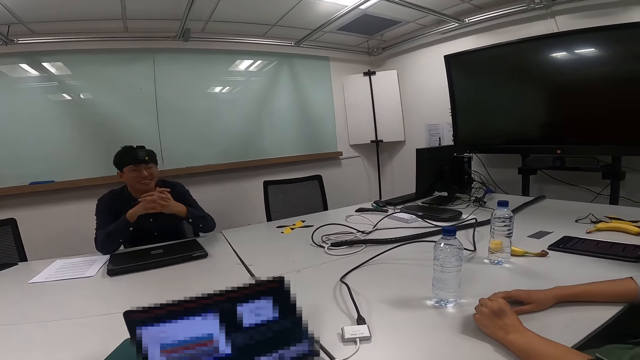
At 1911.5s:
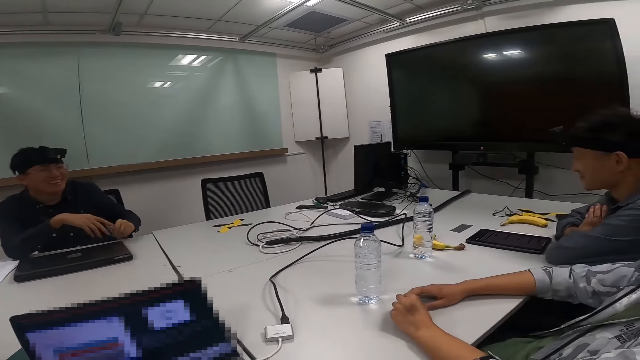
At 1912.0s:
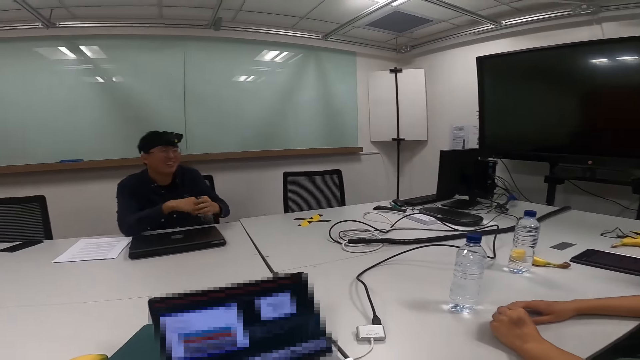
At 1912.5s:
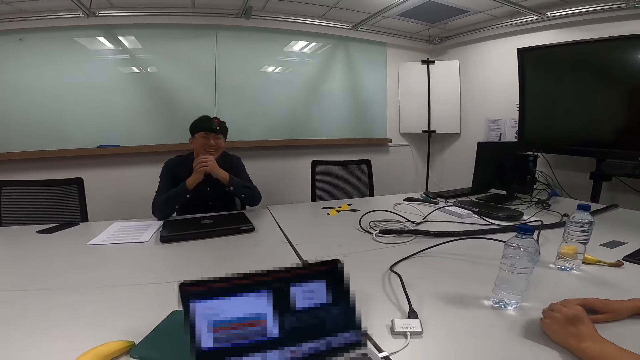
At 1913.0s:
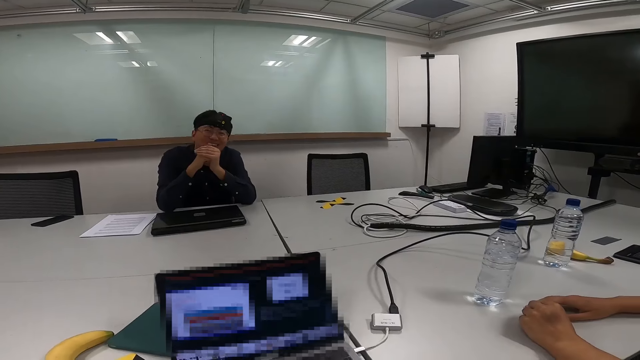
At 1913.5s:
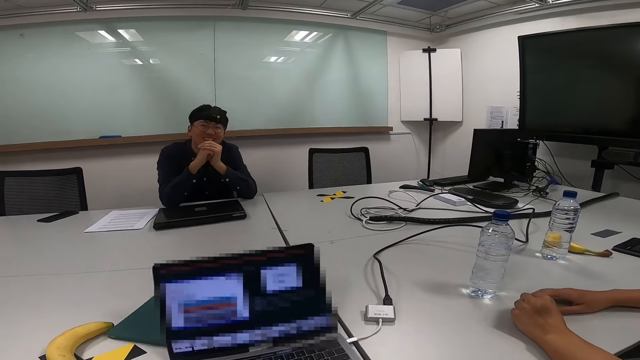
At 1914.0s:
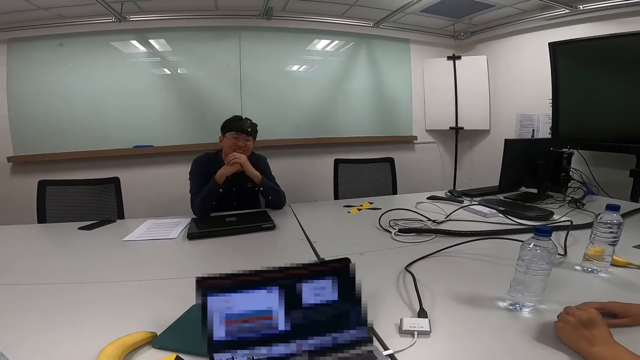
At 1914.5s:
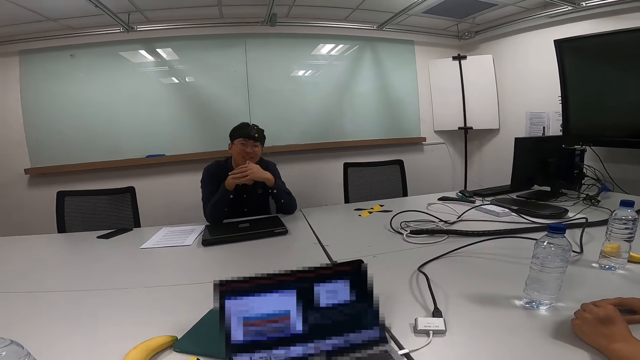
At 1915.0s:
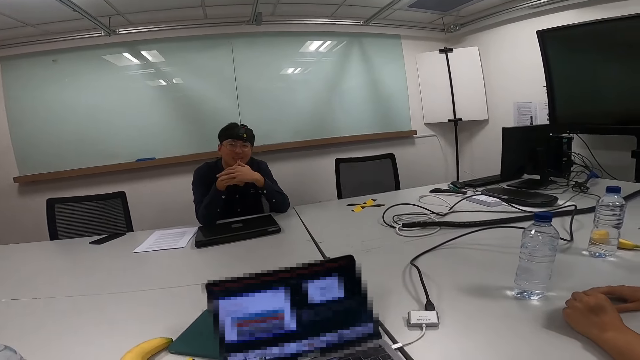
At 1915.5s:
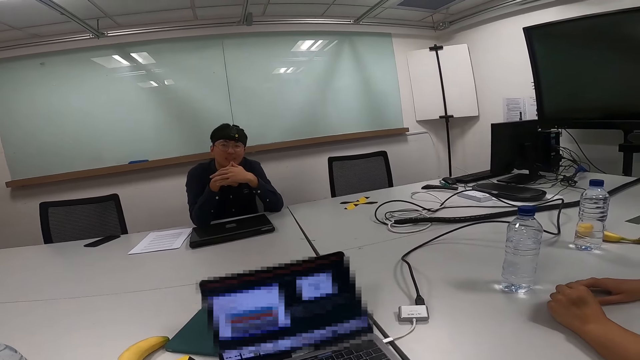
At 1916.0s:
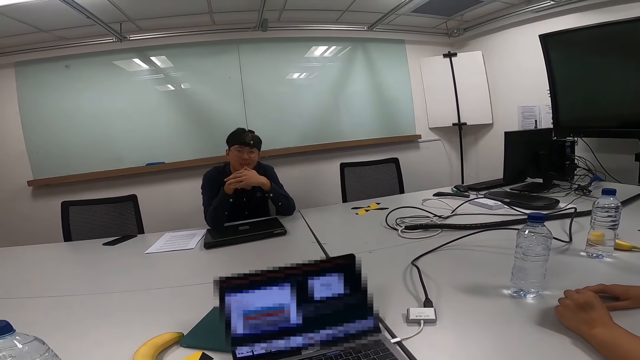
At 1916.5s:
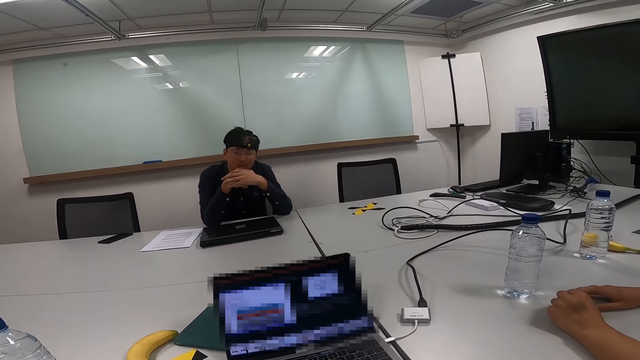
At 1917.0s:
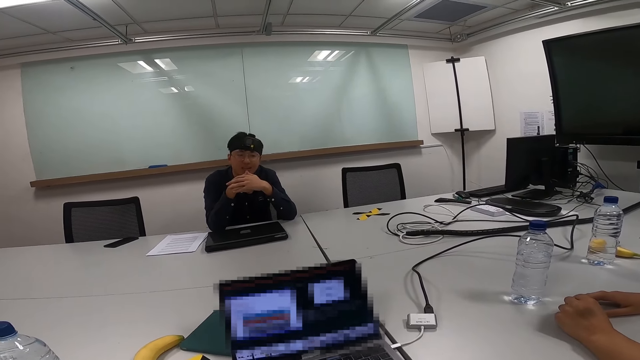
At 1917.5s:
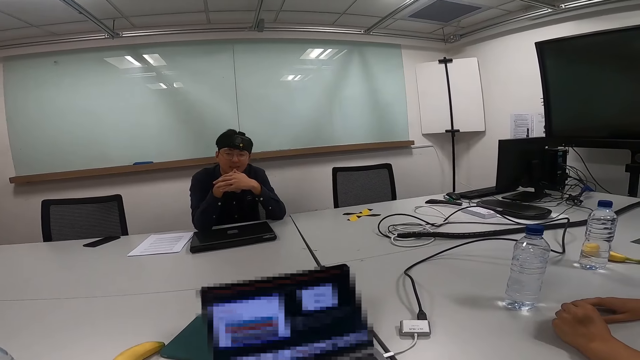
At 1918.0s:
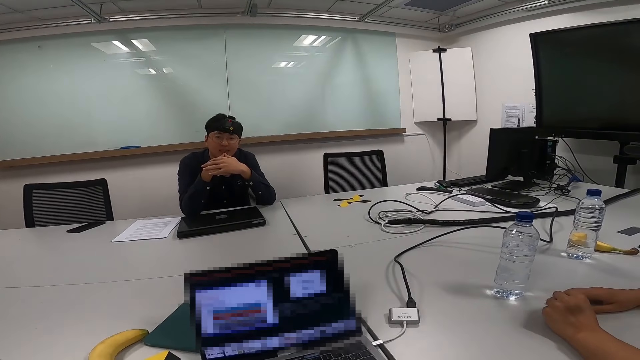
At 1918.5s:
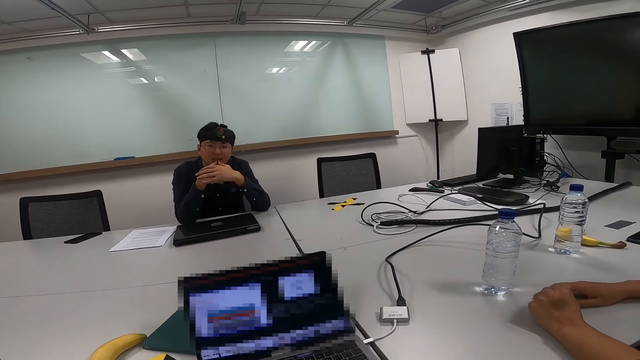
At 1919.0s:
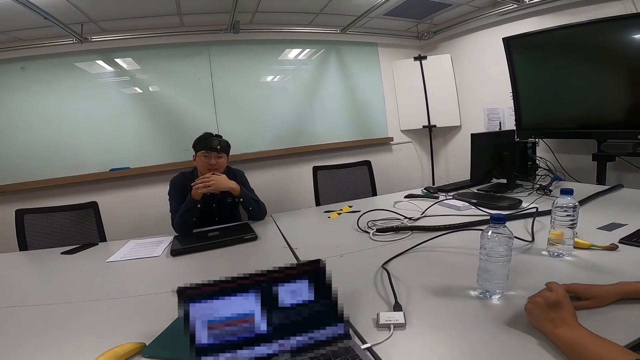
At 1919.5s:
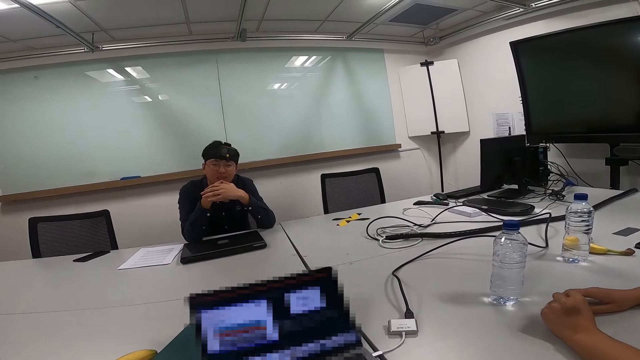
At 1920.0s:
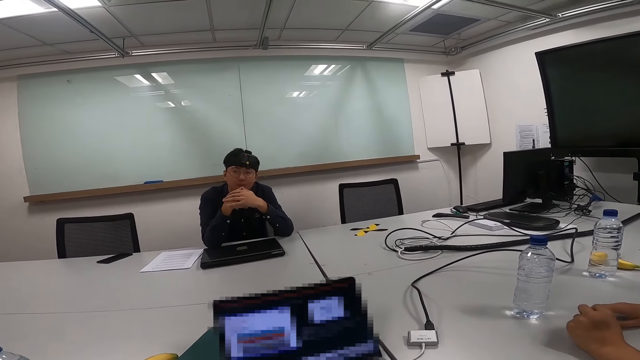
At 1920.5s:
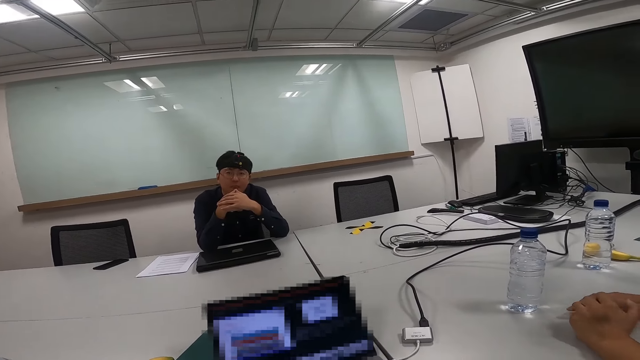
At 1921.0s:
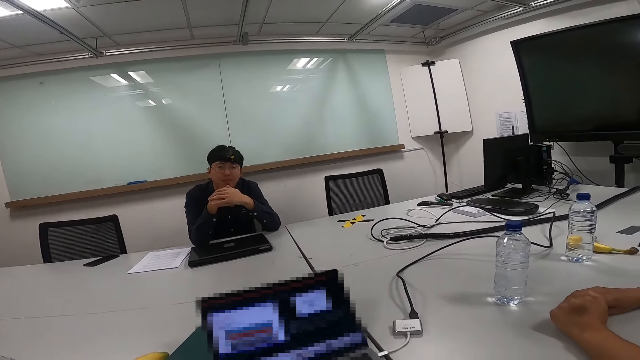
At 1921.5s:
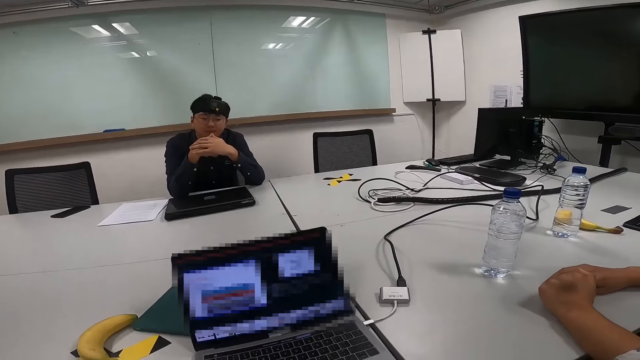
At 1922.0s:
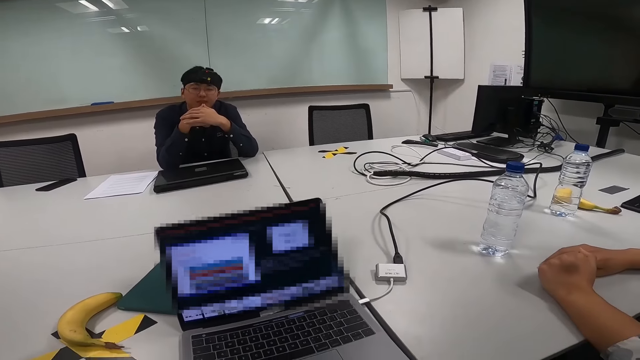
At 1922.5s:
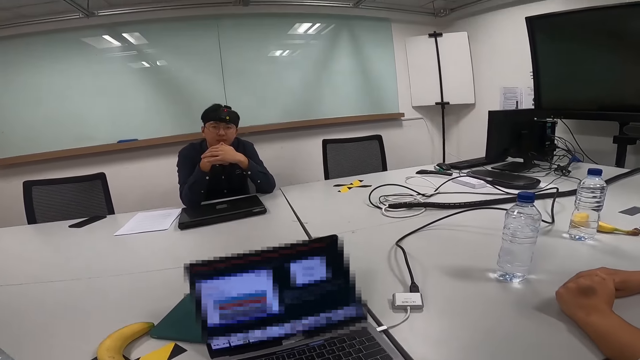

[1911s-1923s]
A man laughs. The camera wearer converses.

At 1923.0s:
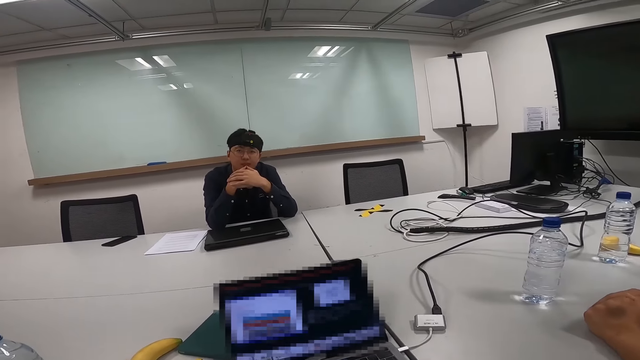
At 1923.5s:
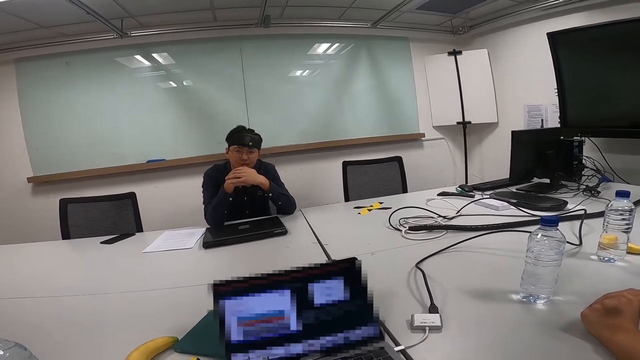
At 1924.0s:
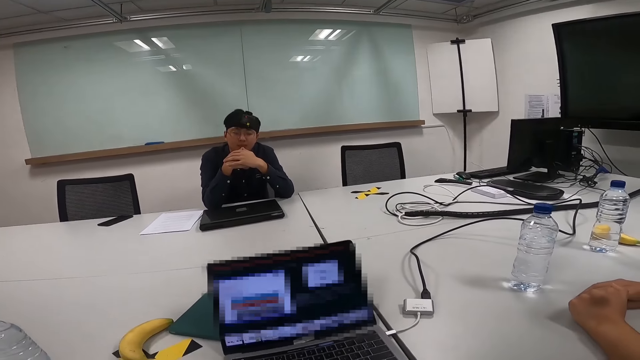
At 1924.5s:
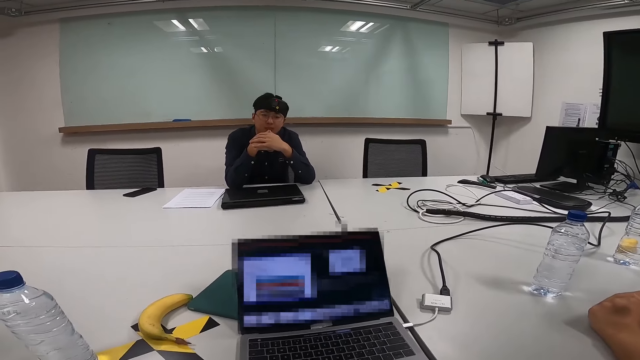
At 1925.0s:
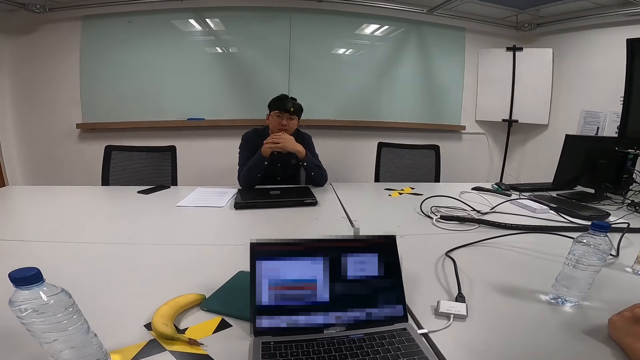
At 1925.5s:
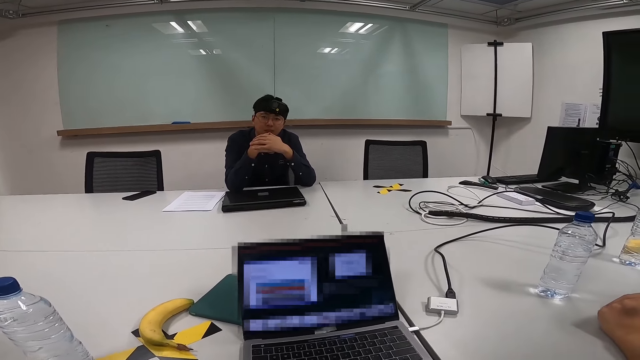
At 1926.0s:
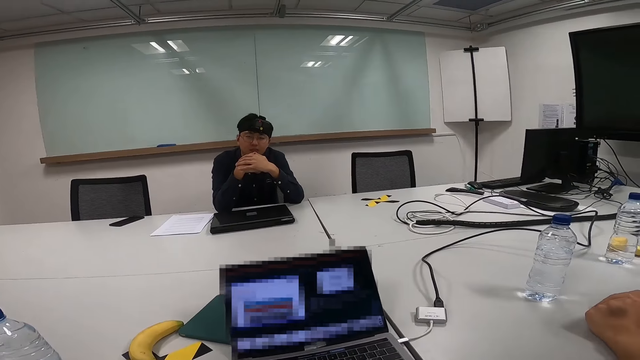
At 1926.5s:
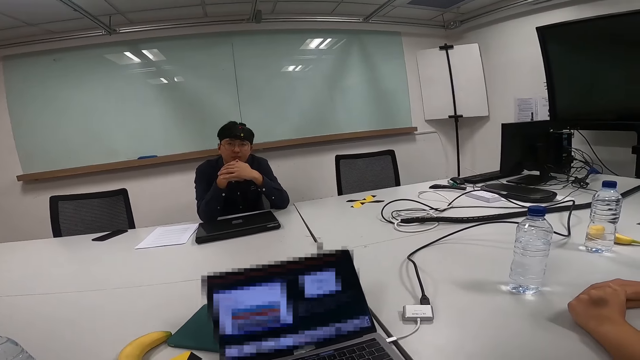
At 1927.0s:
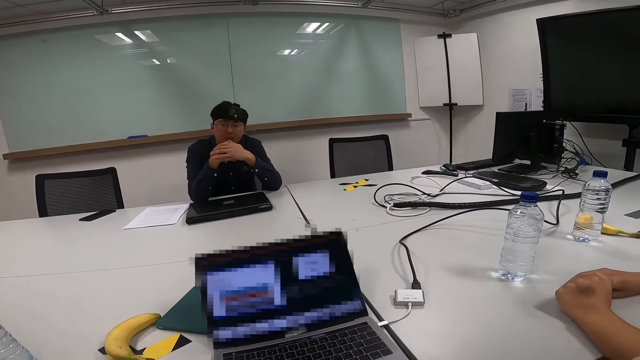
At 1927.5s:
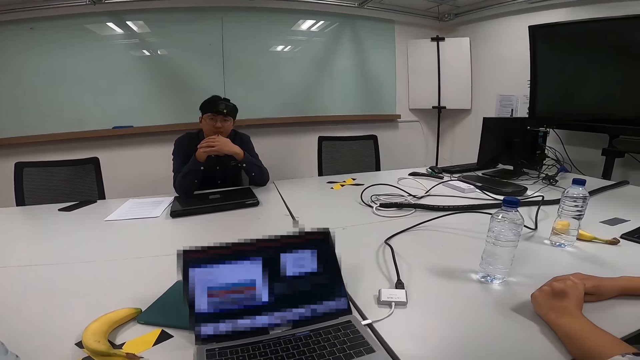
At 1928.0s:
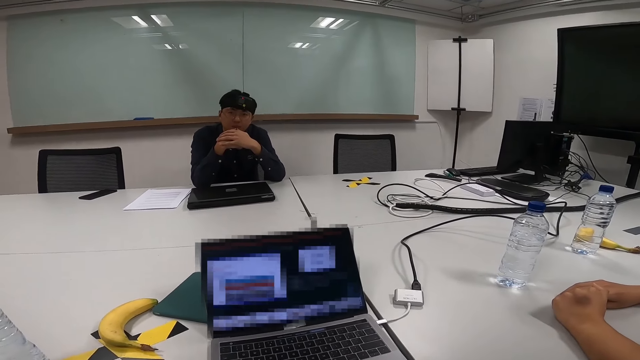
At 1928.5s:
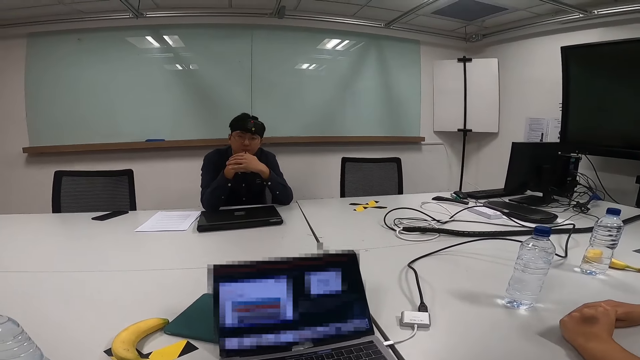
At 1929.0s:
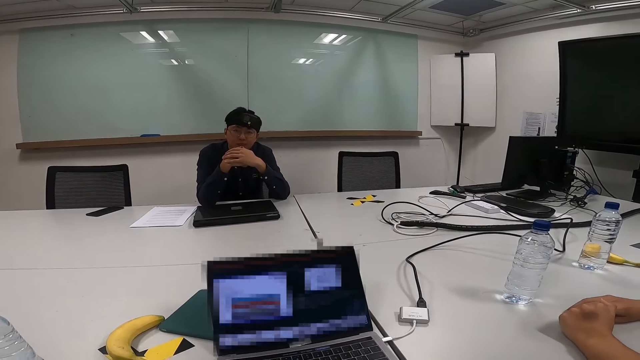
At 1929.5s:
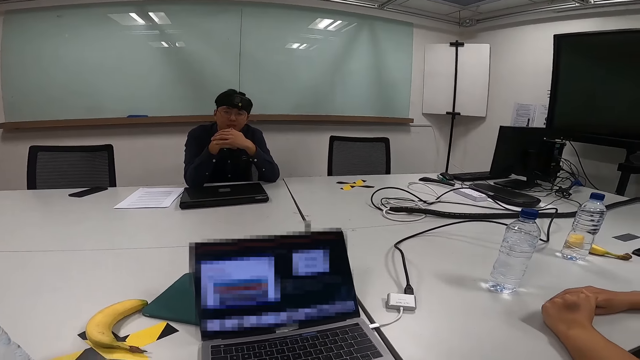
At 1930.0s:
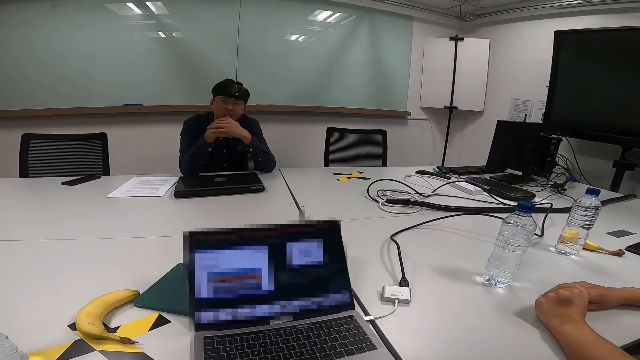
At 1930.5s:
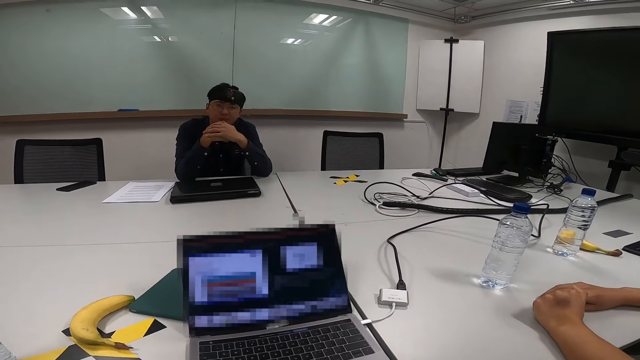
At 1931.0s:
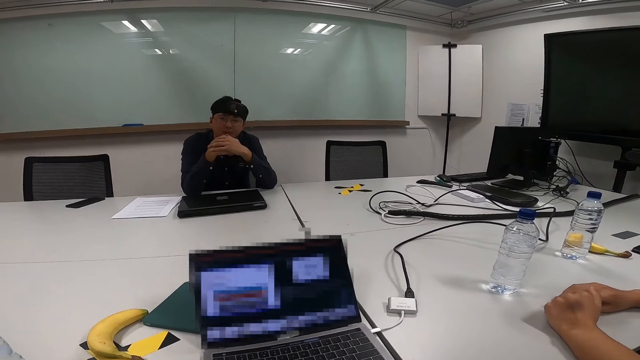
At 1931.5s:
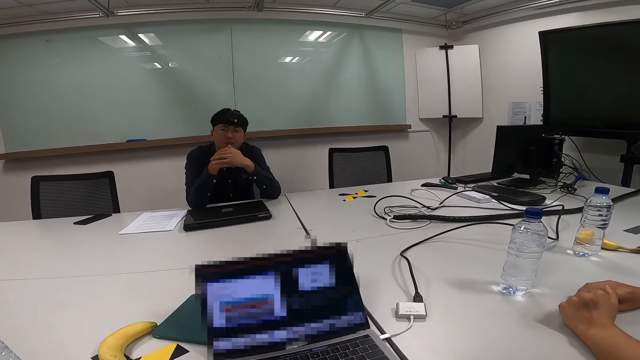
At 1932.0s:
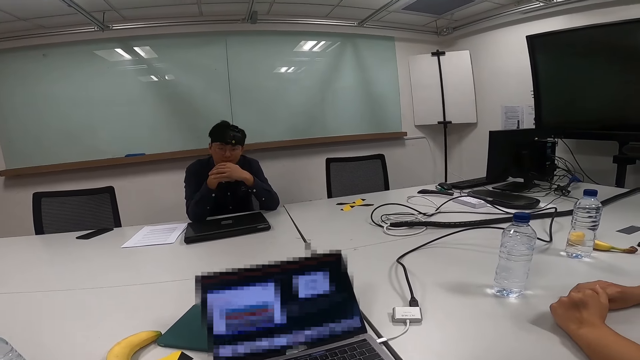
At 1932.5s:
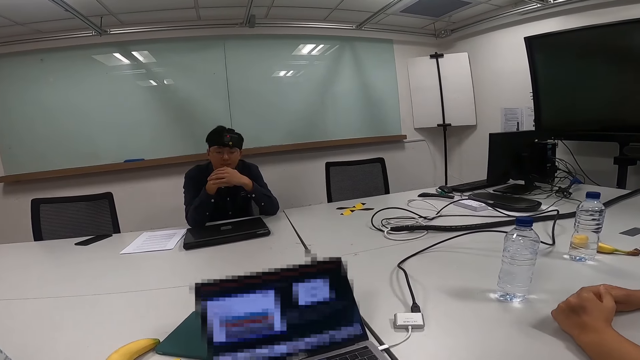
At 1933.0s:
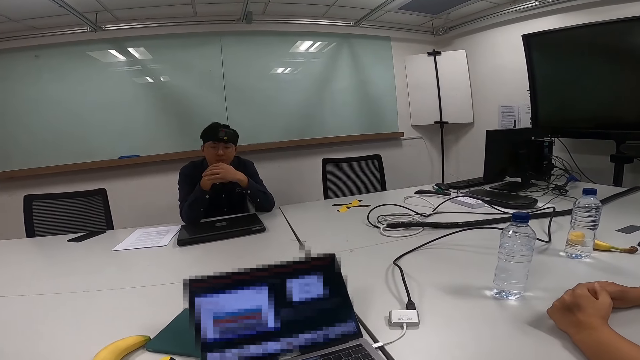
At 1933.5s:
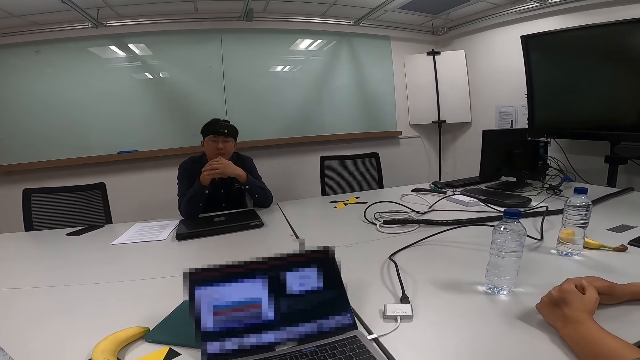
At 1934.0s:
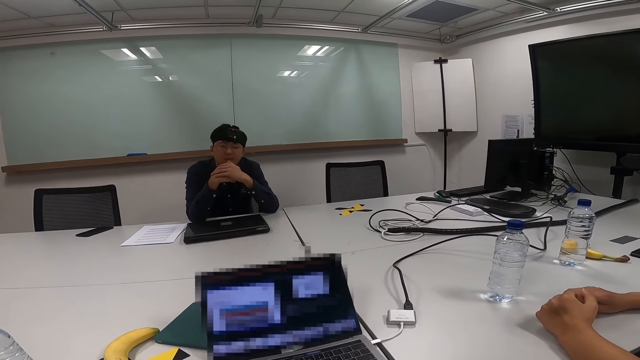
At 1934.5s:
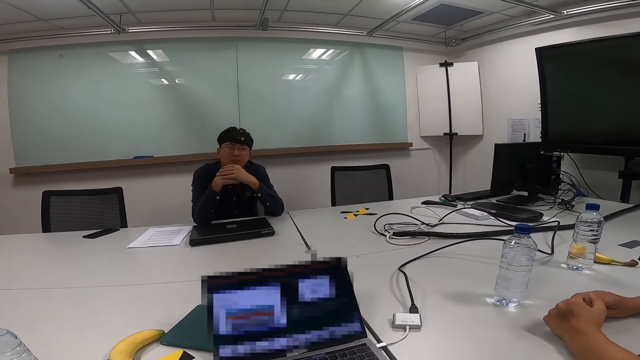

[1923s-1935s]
A man nods his head. The camera wearer converses.
